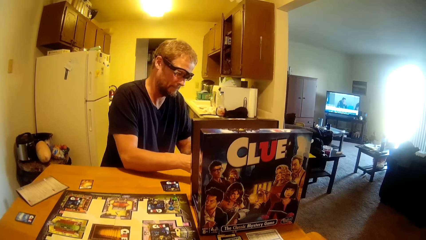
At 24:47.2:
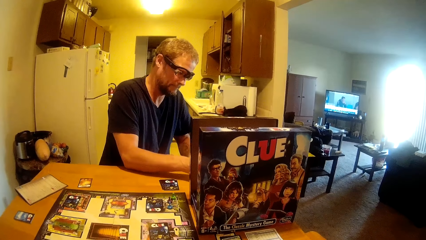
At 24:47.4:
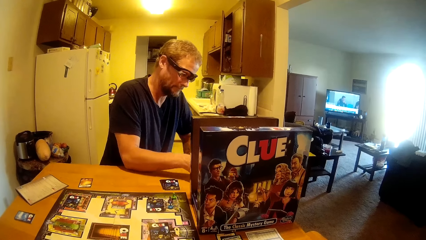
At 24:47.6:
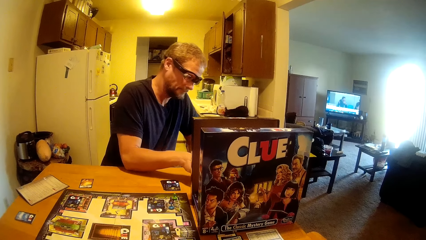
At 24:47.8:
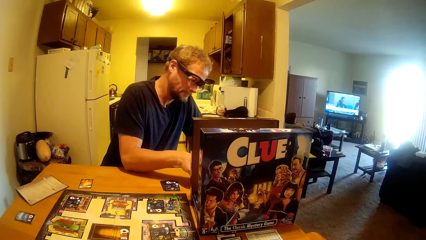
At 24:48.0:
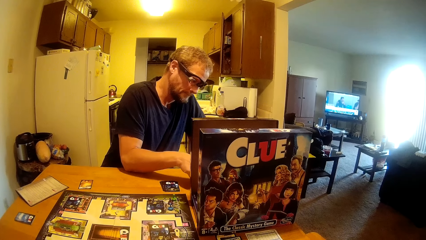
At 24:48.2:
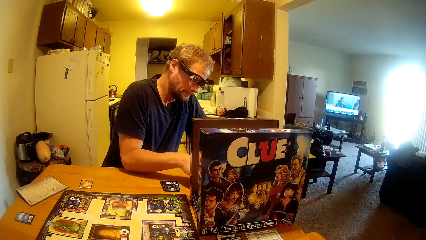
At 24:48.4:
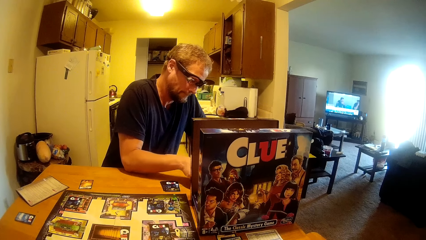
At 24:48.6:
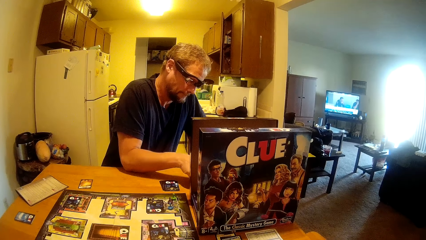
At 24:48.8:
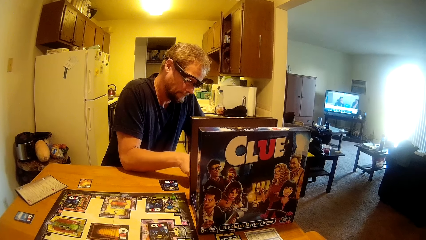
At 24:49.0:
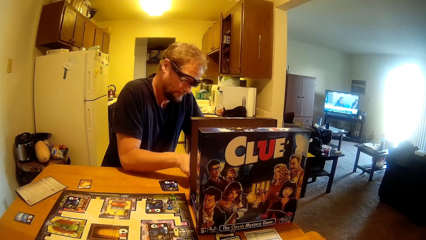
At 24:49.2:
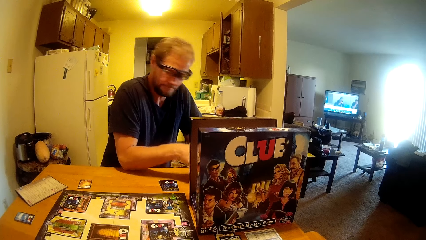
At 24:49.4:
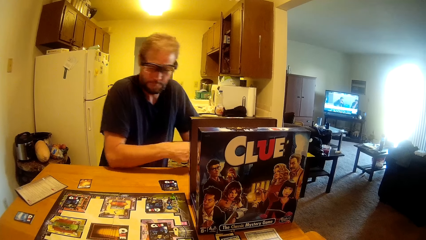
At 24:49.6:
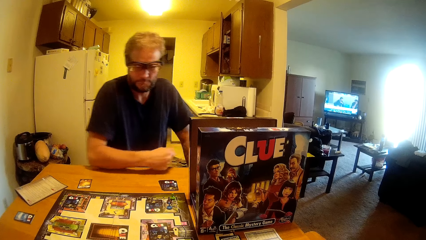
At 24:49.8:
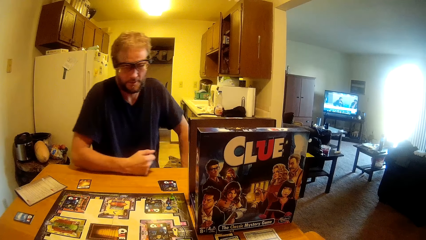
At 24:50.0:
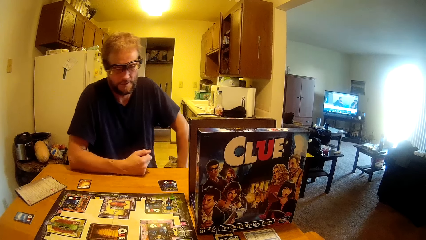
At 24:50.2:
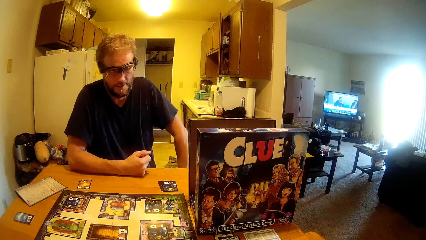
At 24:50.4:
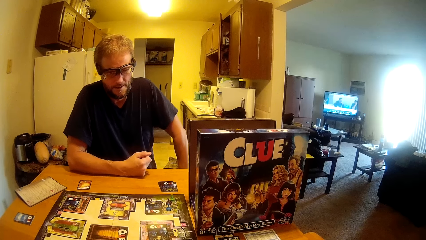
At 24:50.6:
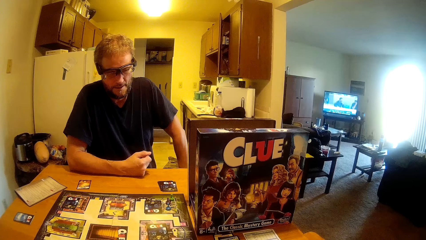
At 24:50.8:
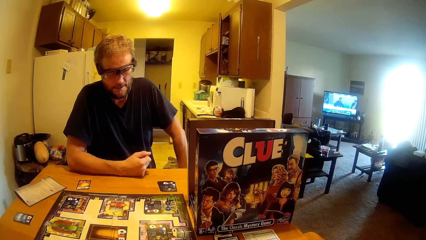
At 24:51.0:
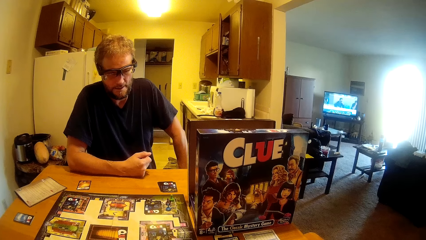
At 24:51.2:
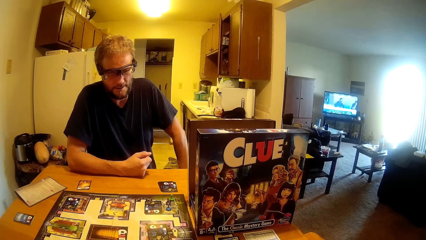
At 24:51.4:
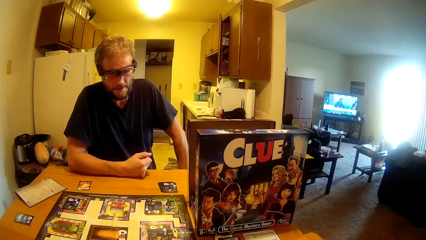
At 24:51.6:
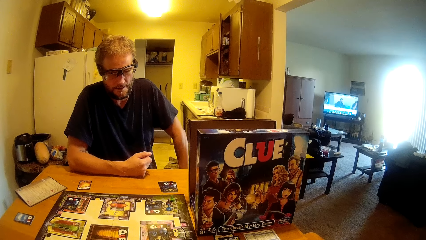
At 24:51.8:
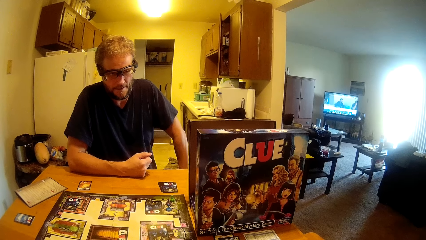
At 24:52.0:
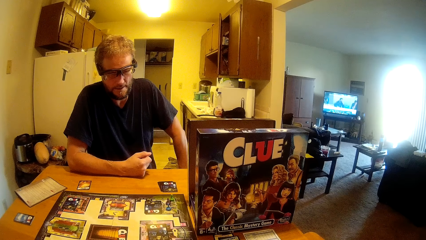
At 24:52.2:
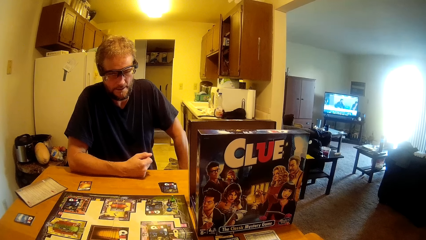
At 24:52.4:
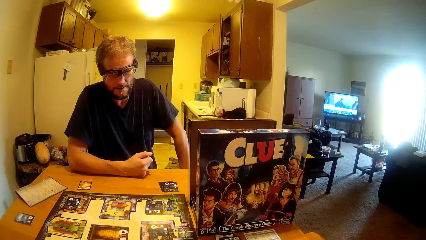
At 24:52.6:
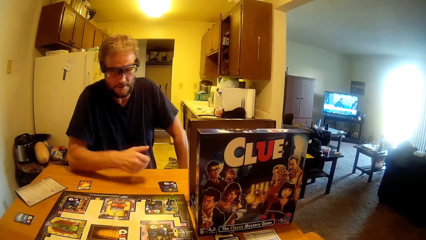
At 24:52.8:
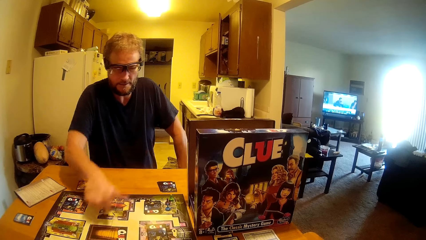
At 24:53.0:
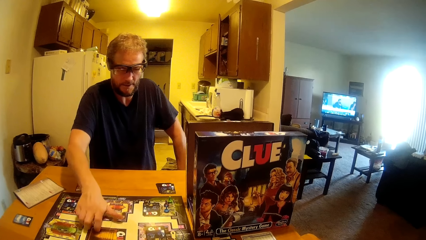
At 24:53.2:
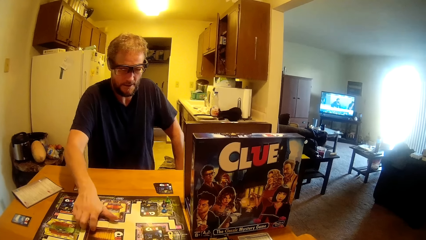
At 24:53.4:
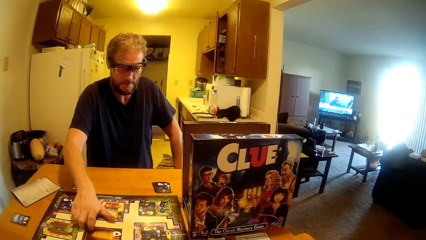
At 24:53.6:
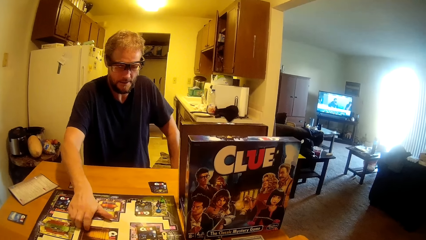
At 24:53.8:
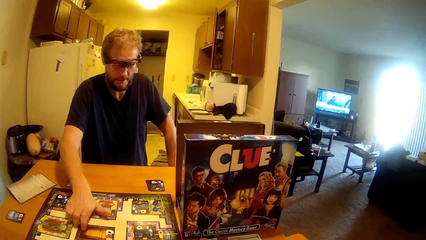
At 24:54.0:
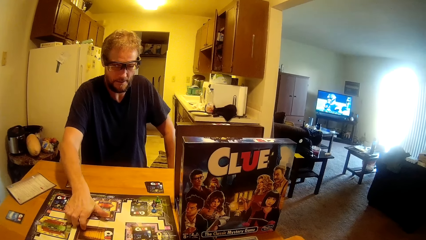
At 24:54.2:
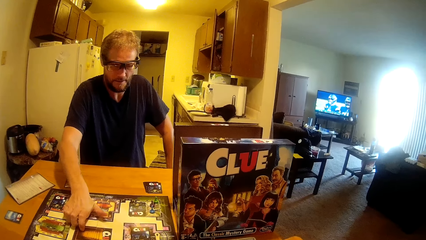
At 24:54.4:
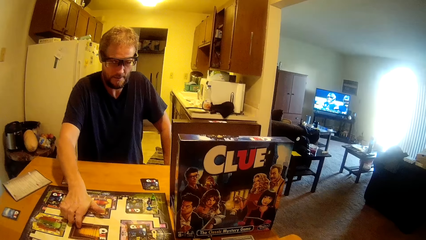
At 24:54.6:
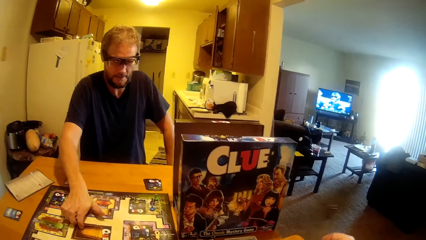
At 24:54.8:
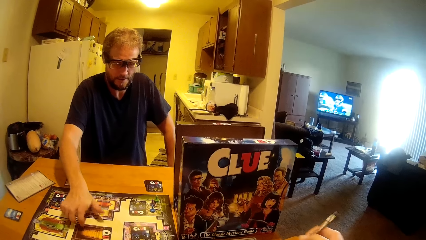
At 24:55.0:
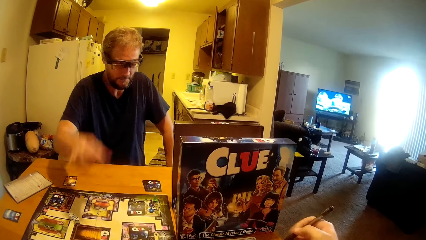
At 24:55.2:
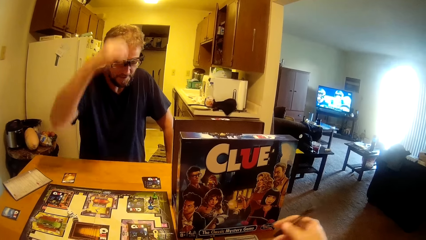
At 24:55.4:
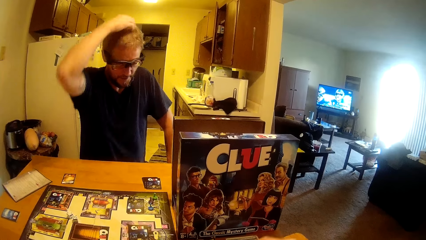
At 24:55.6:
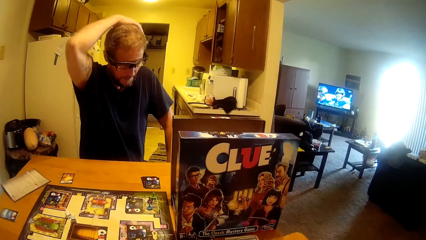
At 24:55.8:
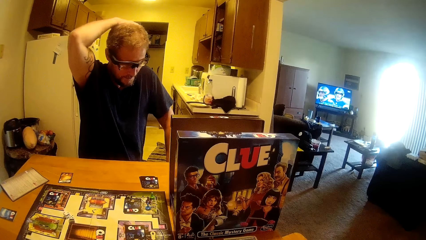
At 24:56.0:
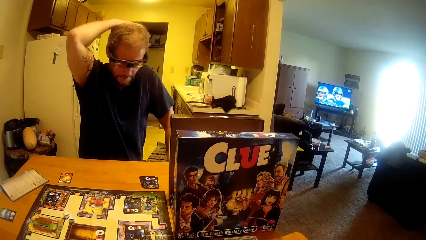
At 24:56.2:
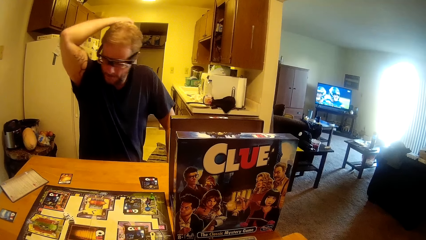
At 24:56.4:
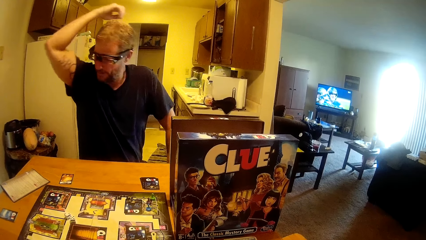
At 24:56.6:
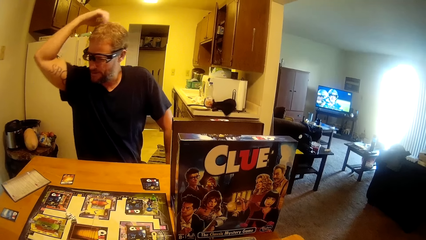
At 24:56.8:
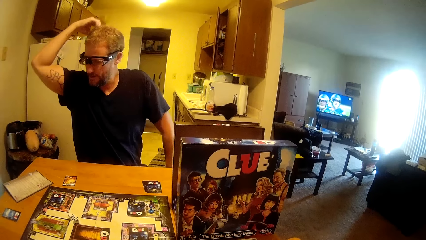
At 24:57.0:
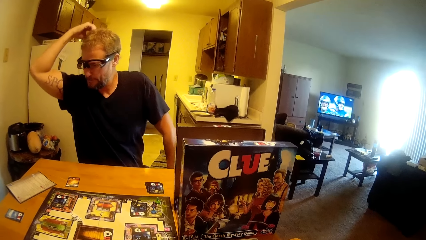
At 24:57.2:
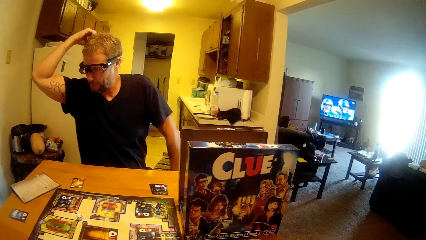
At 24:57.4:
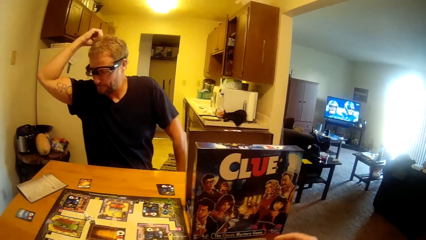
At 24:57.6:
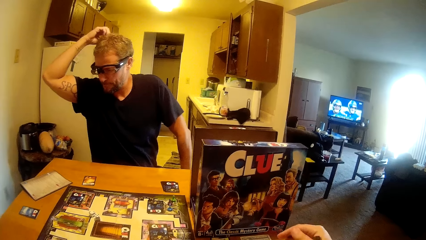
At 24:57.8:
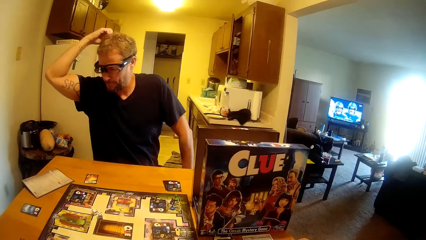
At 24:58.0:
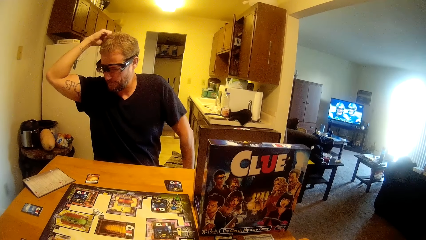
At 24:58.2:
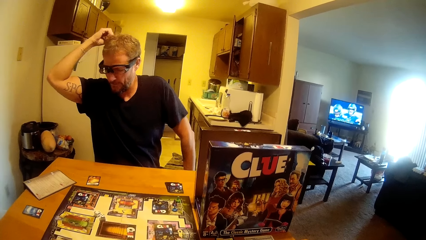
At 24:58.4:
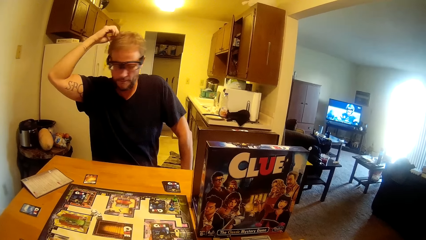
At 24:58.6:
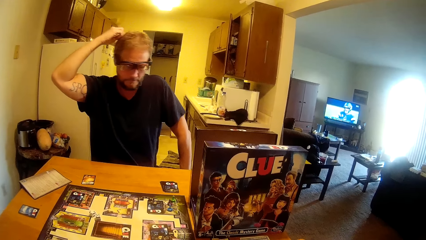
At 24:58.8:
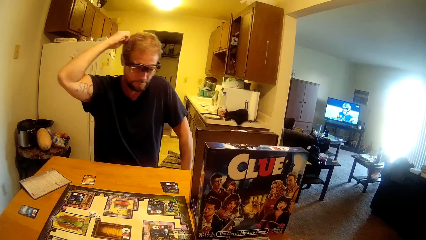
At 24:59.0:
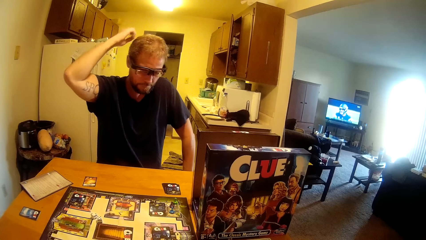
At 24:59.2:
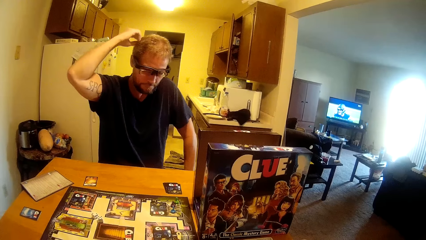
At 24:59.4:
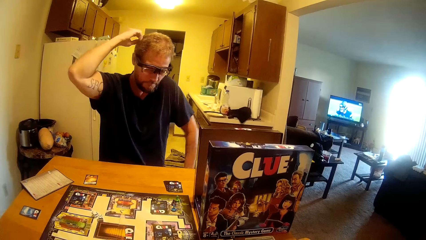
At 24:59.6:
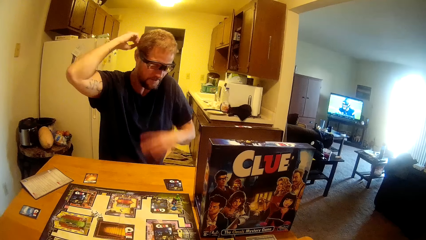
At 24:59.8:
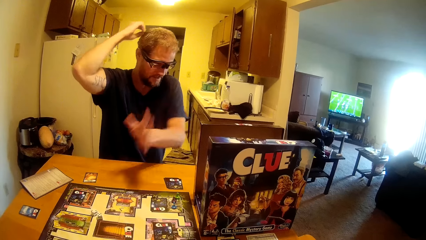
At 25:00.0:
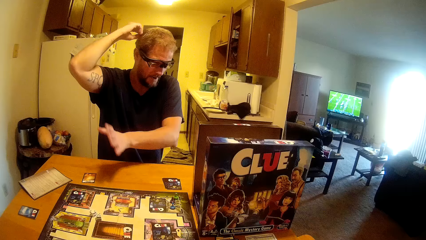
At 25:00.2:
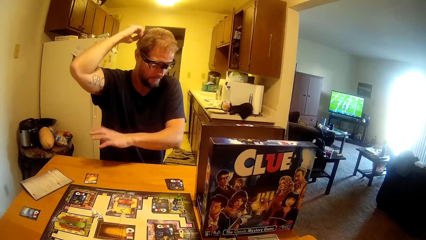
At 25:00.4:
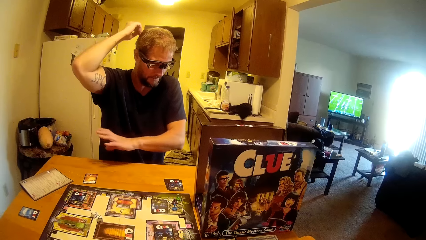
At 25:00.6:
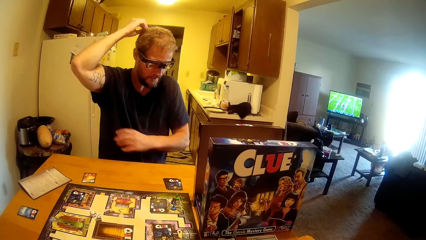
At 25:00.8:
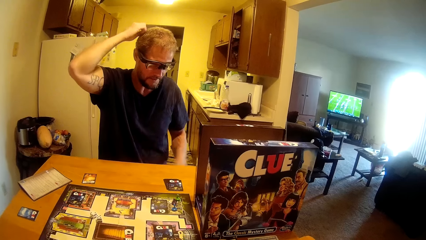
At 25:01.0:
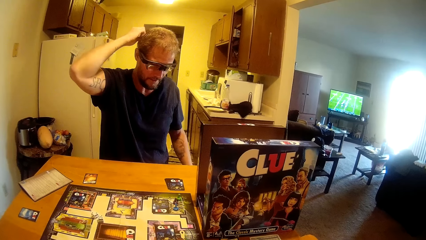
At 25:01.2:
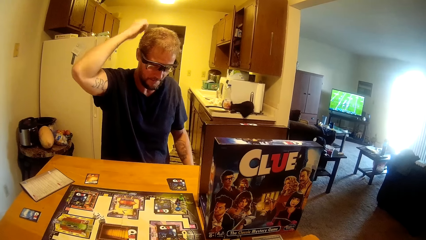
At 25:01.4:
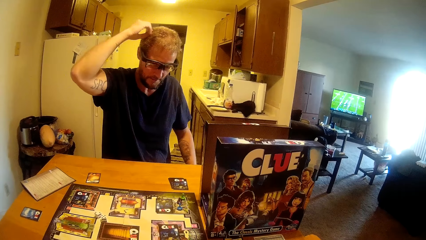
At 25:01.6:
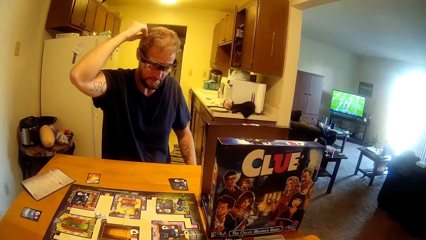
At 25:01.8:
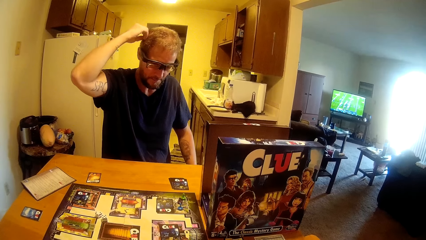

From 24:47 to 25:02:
A man puts down the pen. The man leans on the table and places his hand on the board. The man touches the game piece on the table. The man scratches his head. The man touches his head. The man talks to the camera wearer.
